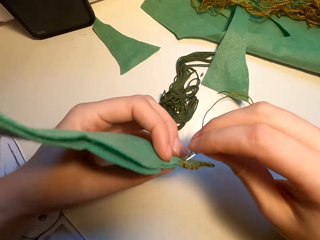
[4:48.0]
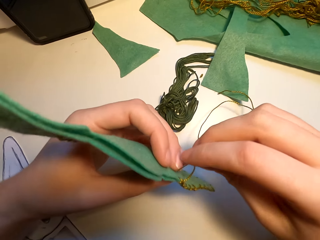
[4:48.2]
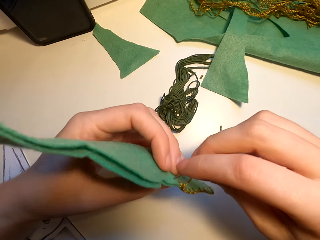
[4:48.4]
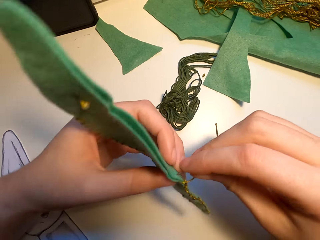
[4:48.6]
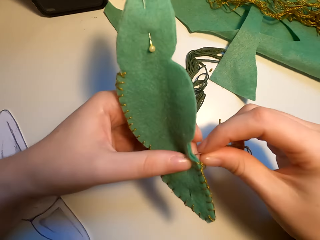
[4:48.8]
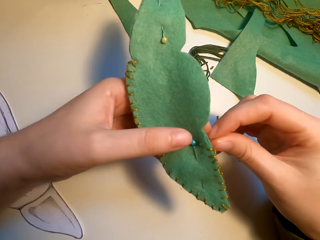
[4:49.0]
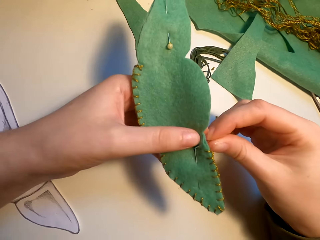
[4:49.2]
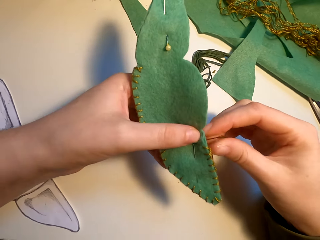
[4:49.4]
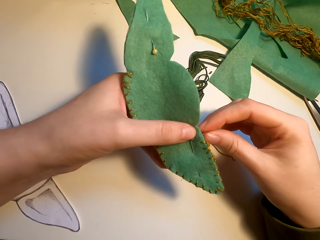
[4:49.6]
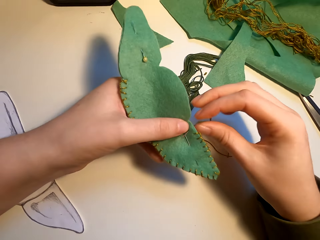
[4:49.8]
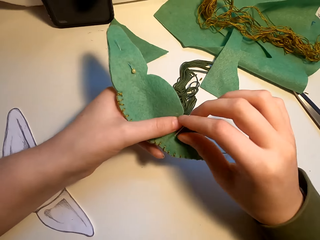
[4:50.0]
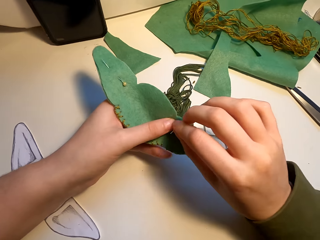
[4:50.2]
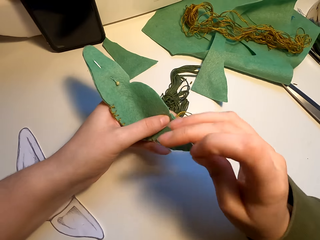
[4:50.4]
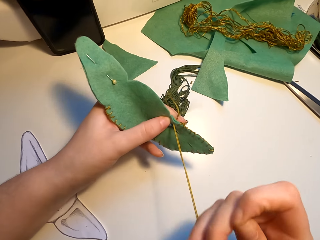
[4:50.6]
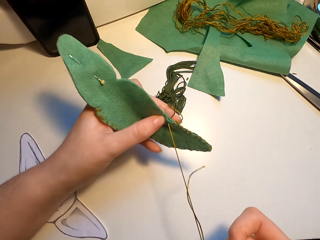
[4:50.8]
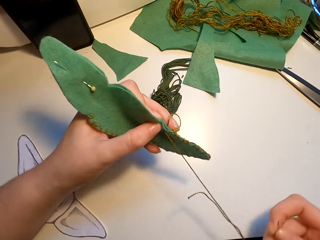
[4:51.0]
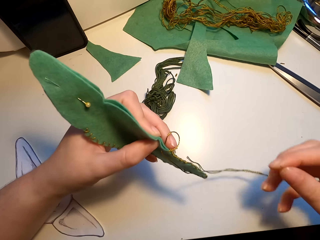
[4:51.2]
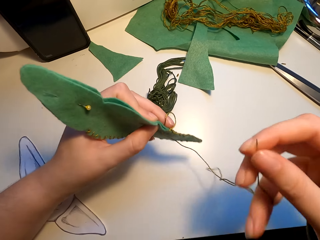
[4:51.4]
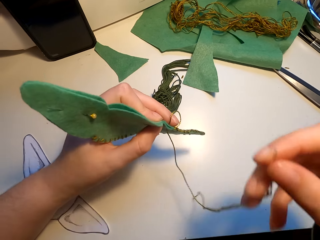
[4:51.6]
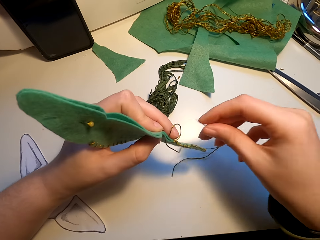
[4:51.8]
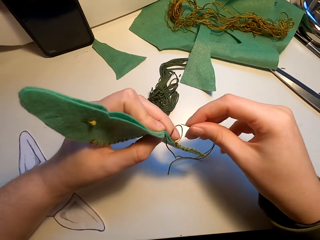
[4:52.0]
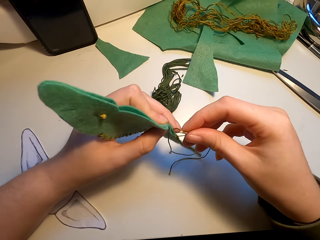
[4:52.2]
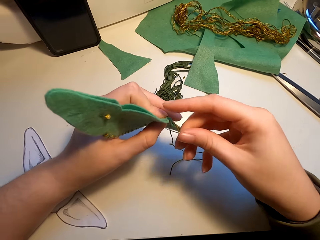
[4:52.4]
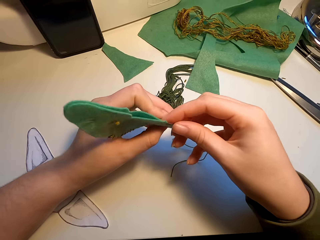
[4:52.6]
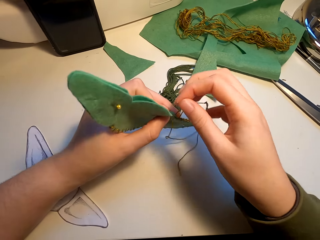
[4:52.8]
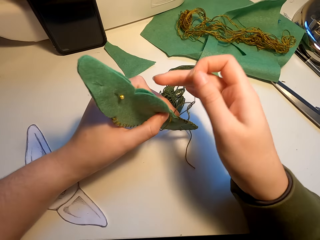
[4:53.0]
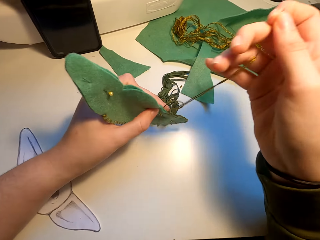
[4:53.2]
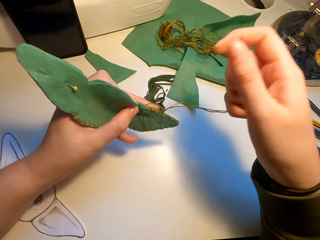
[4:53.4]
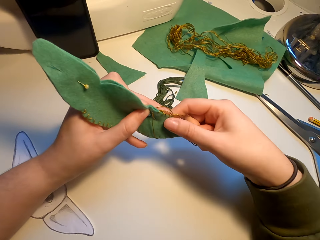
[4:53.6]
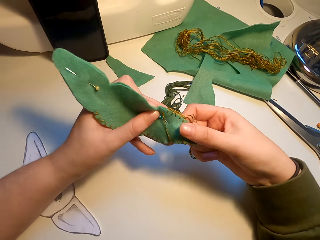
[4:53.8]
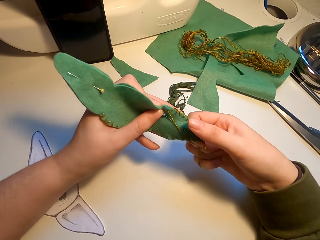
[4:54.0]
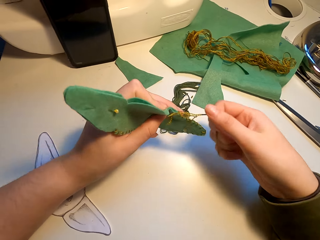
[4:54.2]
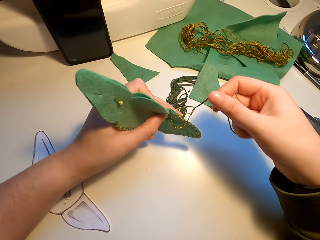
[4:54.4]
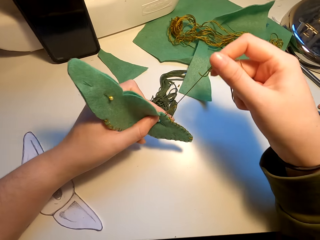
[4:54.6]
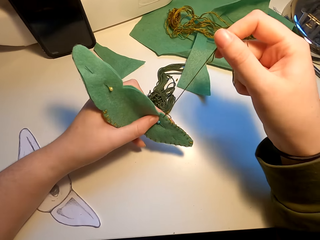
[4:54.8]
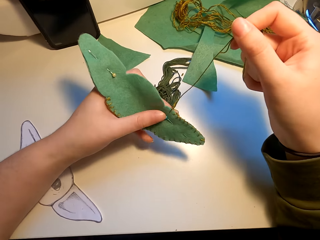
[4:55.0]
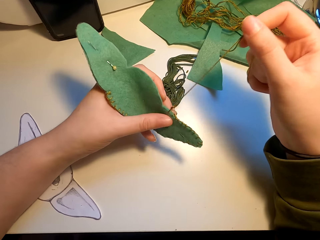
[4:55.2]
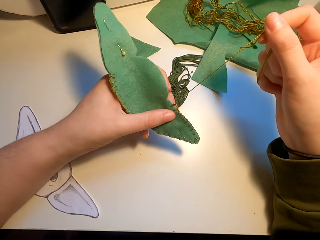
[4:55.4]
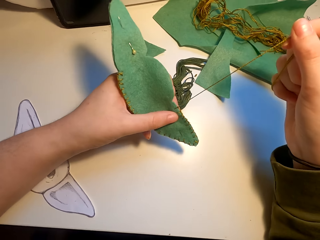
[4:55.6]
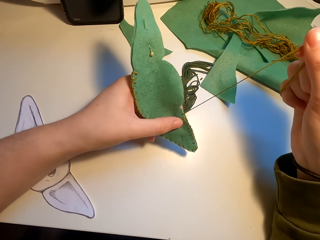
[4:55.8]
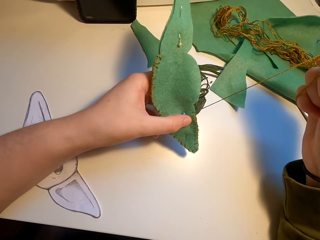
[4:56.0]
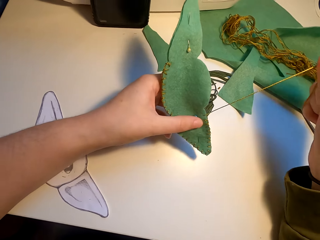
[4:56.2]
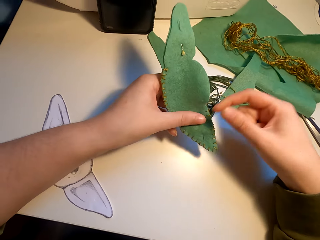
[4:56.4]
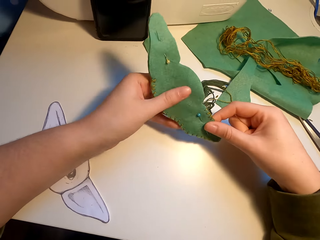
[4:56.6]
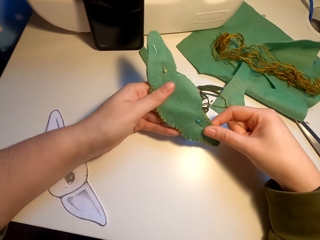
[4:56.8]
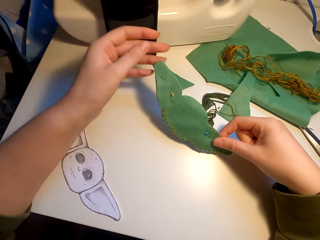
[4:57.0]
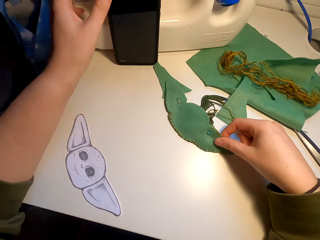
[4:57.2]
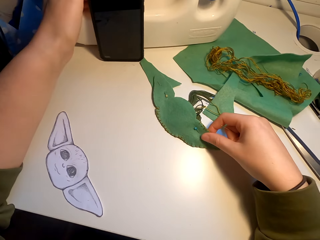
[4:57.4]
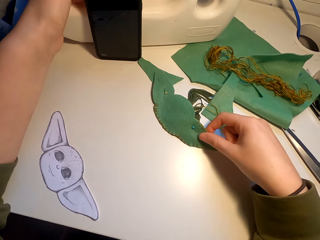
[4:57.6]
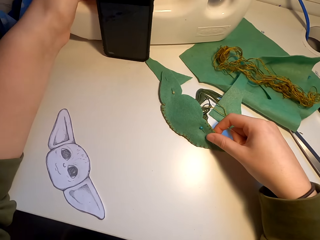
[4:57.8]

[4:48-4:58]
The camera wearer knits the fabric cut art with a needle. They pull the thread.

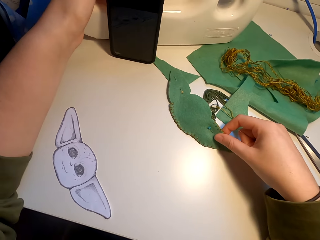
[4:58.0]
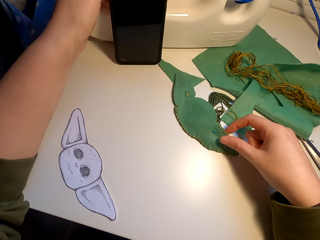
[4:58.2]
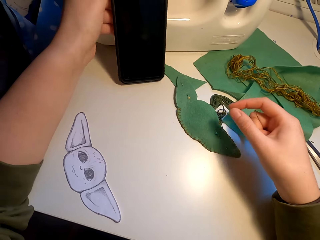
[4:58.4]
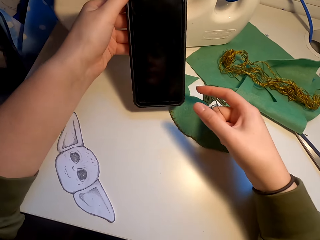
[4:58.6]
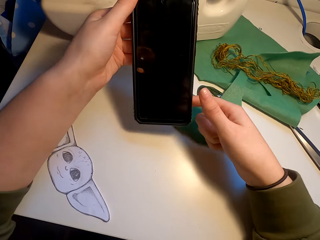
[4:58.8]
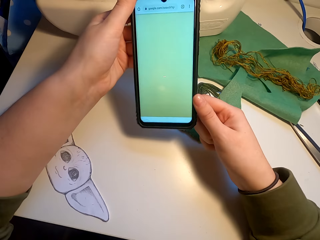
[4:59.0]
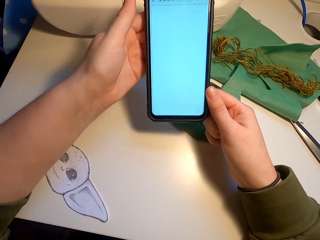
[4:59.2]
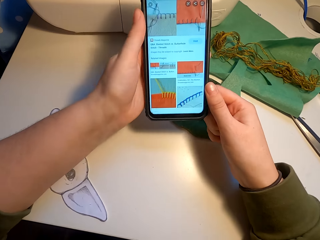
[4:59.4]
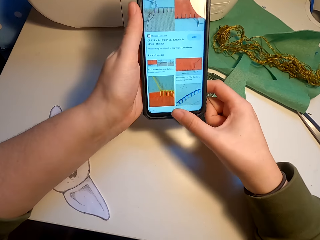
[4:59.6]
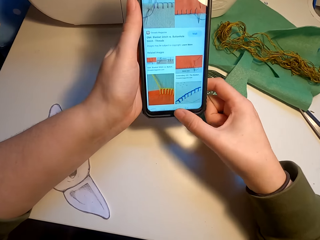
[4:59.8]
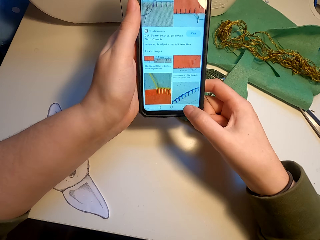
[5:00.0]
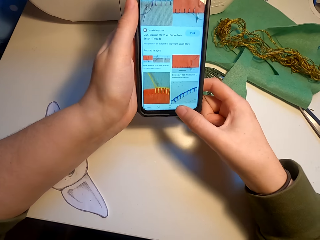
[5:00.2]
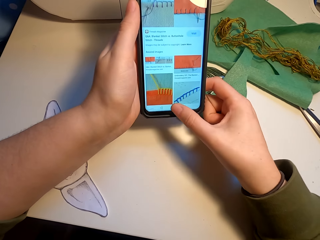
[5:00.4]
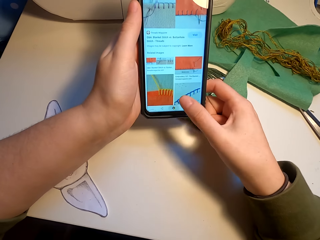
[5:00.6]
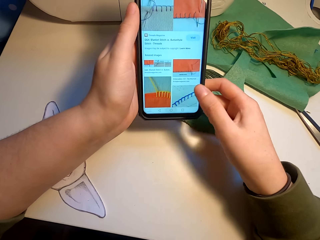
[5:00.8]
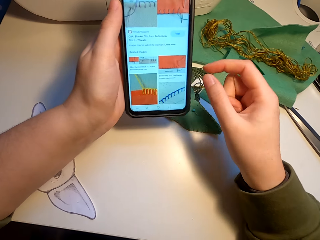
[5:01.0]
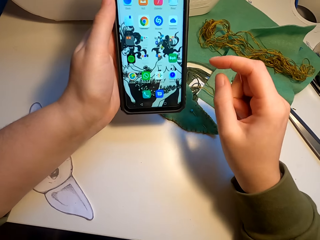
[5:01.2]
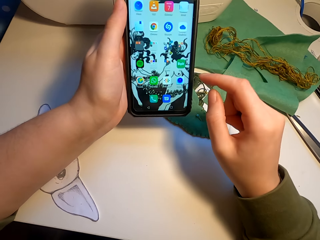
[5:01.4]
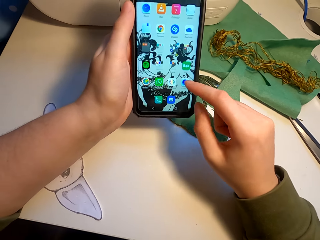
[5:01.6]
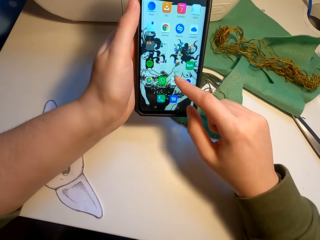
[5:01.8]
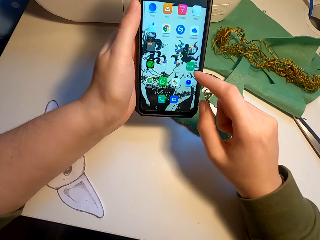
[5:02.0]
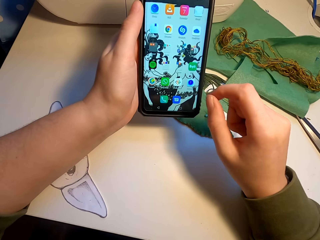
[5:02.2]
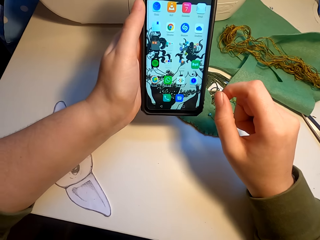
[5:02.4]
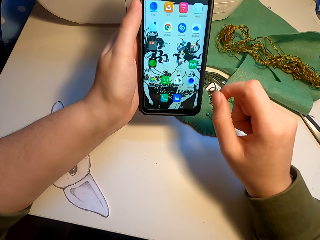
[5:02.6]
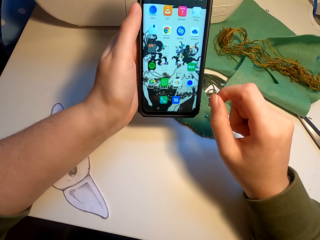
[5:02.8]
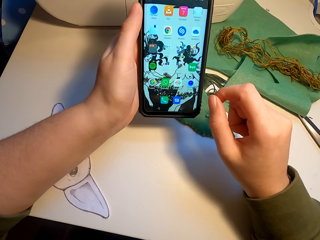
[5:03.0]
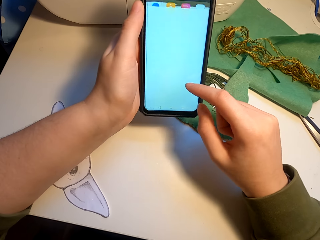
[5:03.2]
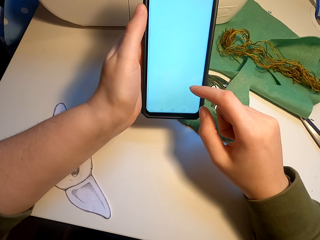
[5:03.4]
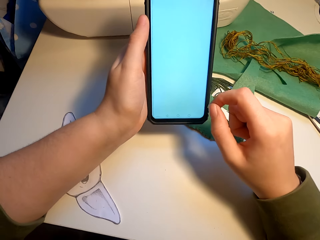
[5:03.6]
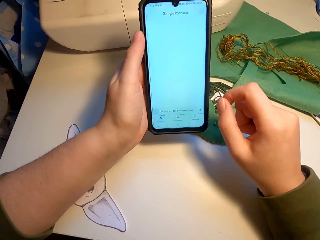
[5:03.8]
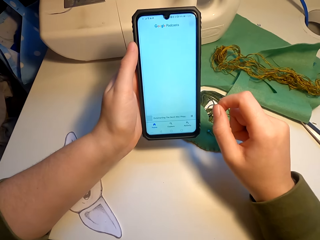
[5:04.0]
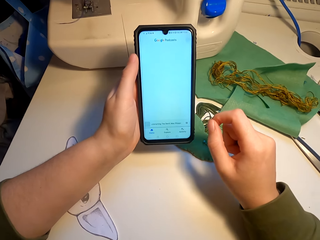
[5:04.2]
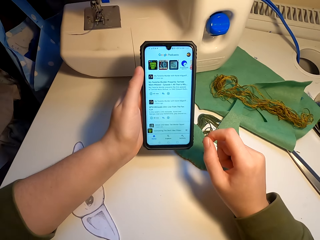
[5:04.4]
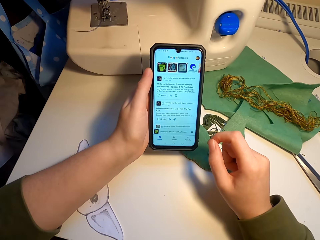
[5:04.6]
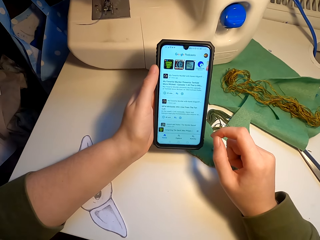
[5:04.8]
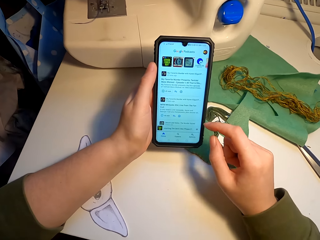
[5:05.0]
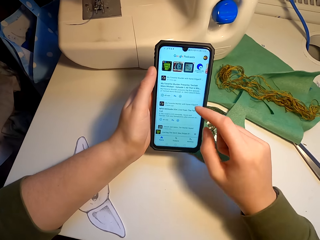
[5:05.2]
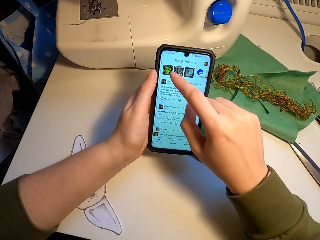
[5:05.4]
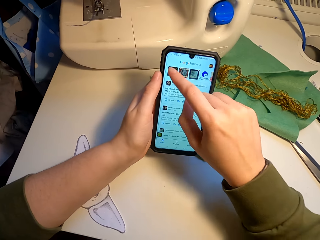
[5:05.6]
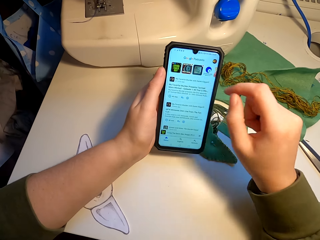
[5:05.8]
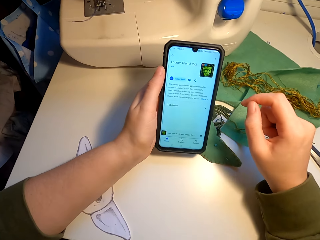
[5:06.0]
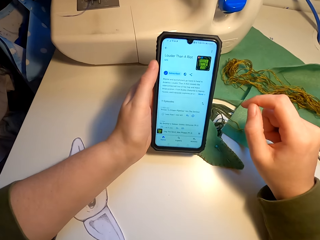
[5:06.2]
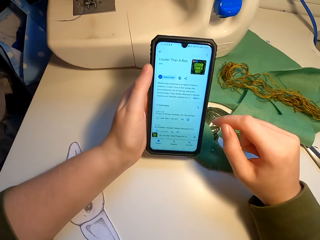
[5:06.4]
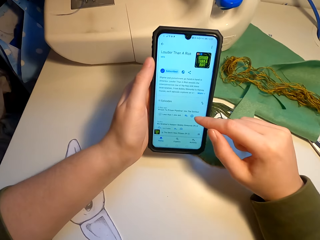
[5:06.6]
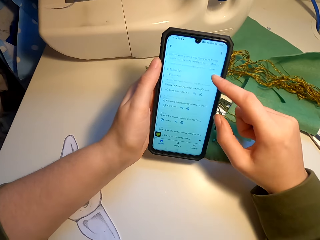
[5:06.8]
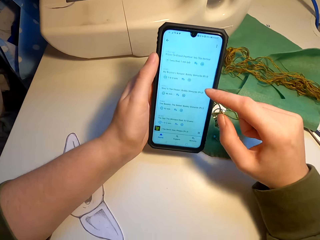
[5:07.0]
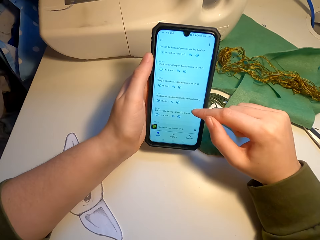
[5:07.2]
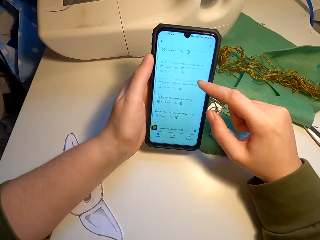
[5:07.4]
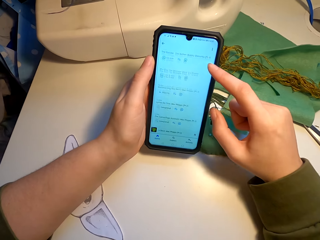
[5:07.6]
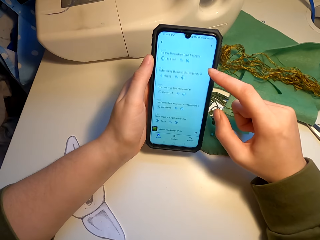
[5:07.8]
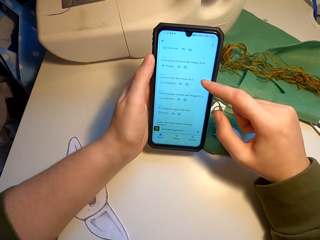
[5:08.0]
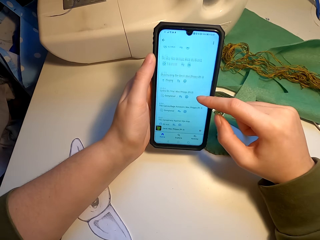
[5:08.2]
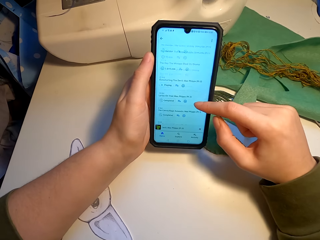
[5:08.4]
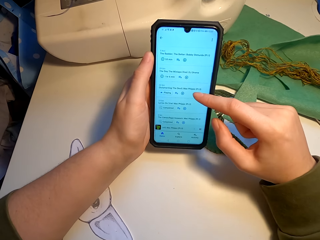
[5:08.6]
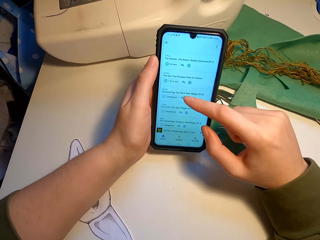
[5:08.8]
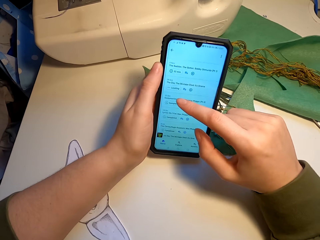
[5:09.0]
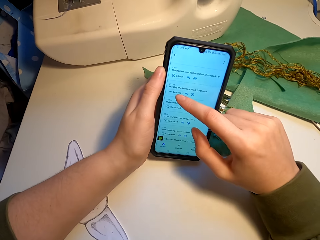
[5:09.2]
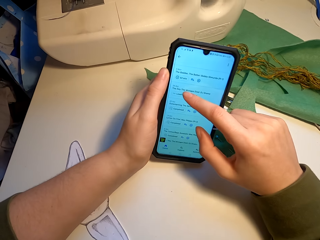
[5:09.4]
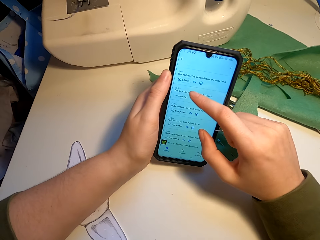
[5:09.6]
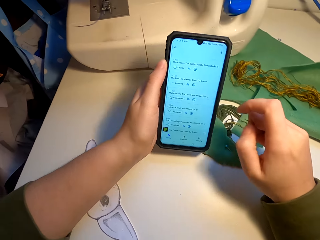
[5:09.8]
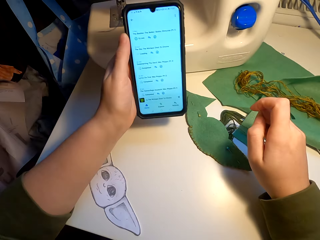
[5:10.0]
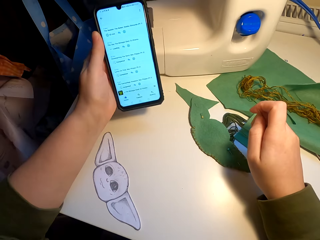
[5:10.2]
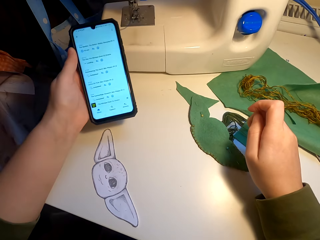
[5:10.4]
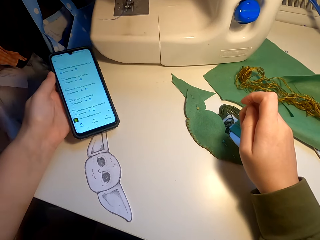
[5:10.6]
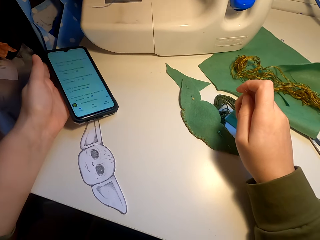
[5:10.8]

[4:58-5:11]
The camera wearer holds a phone. They pick up the phone. They operate the phone.
